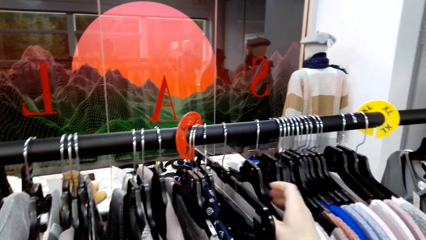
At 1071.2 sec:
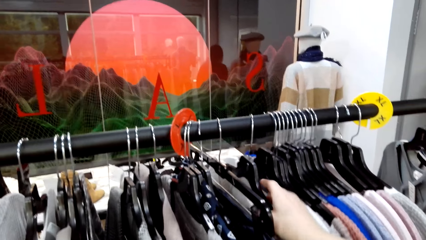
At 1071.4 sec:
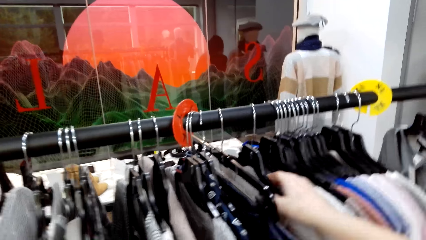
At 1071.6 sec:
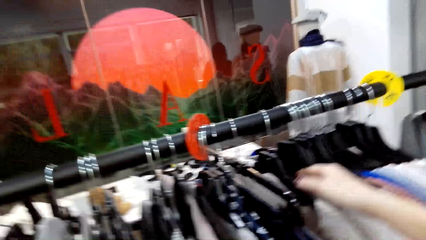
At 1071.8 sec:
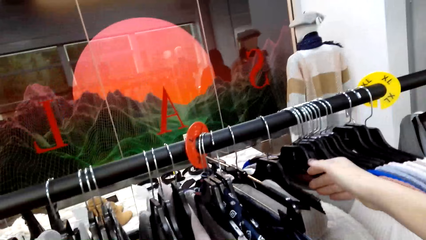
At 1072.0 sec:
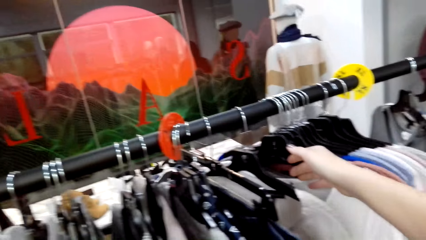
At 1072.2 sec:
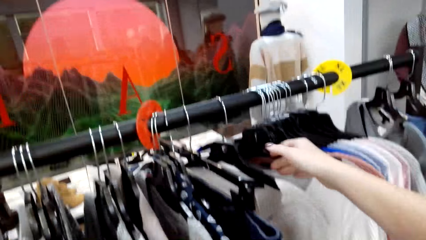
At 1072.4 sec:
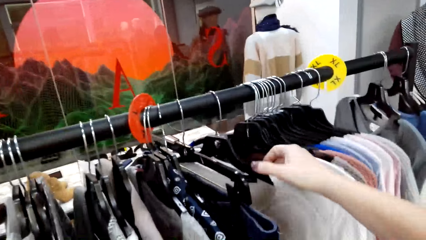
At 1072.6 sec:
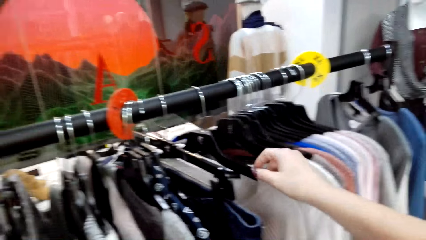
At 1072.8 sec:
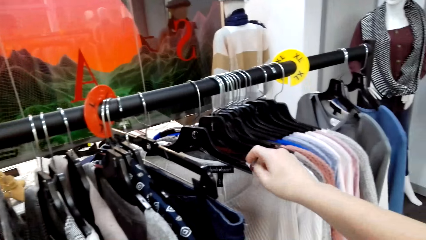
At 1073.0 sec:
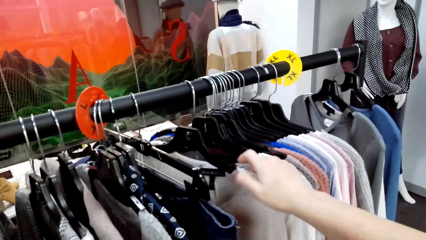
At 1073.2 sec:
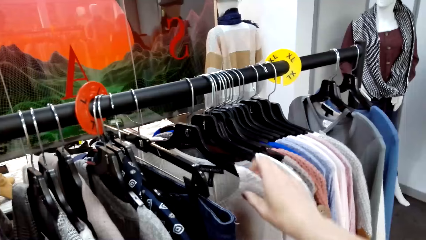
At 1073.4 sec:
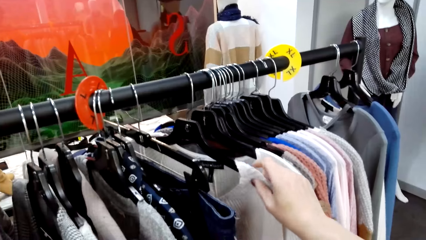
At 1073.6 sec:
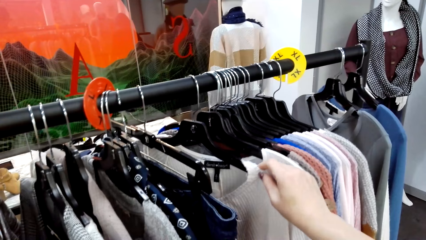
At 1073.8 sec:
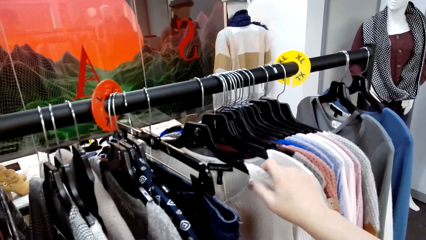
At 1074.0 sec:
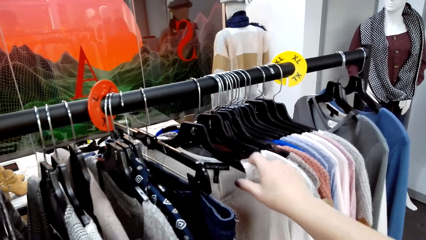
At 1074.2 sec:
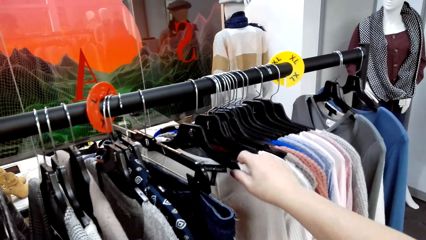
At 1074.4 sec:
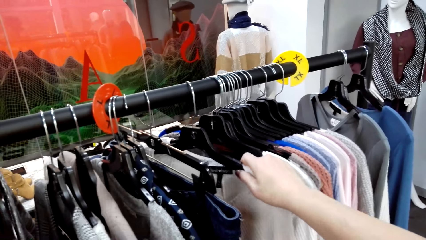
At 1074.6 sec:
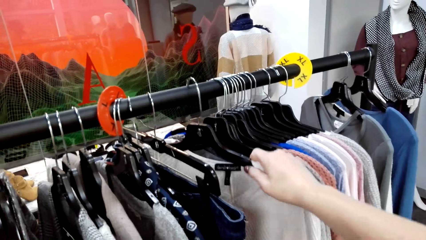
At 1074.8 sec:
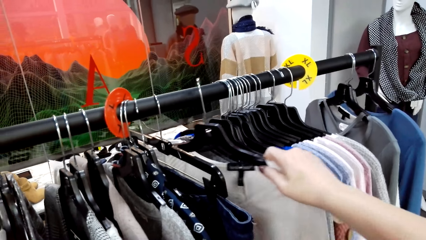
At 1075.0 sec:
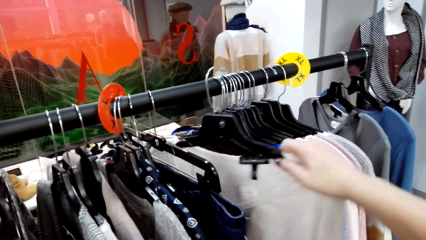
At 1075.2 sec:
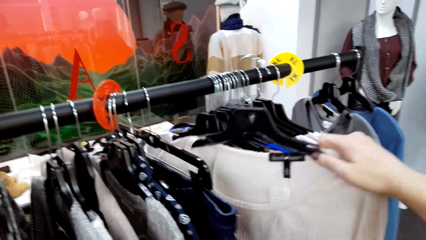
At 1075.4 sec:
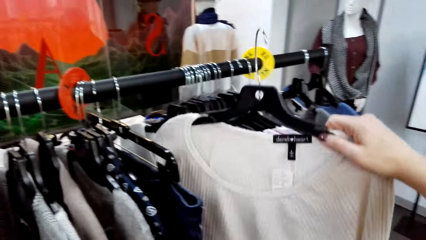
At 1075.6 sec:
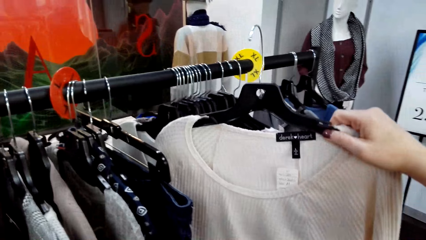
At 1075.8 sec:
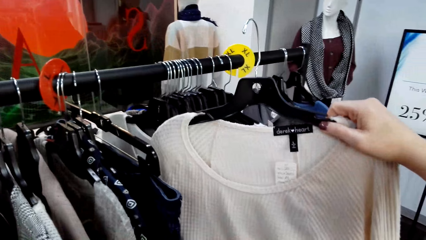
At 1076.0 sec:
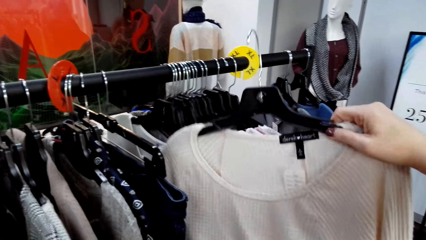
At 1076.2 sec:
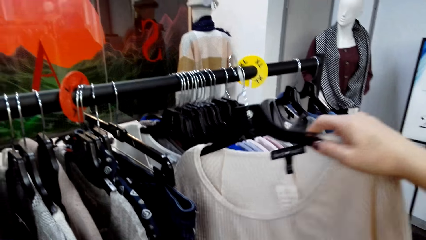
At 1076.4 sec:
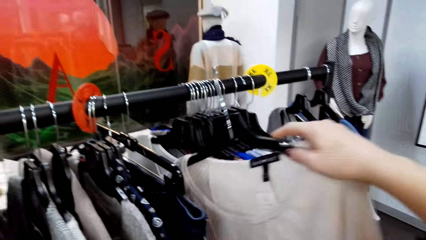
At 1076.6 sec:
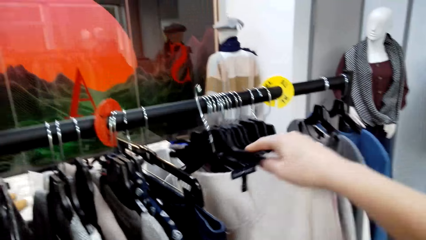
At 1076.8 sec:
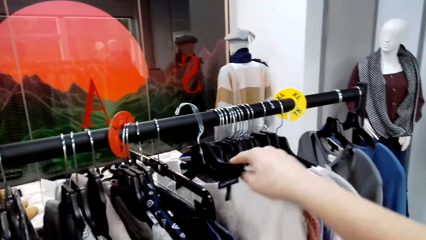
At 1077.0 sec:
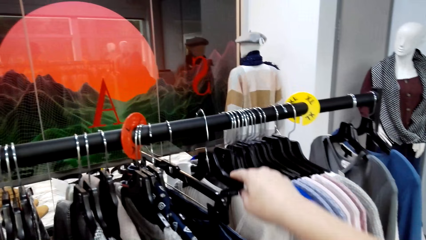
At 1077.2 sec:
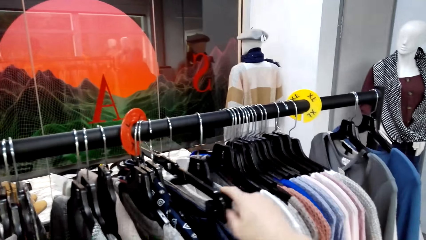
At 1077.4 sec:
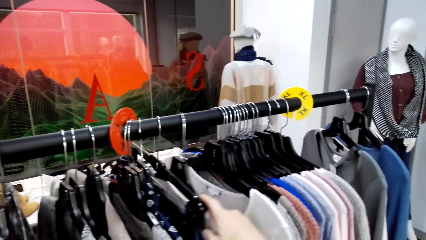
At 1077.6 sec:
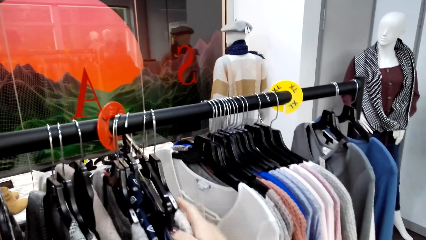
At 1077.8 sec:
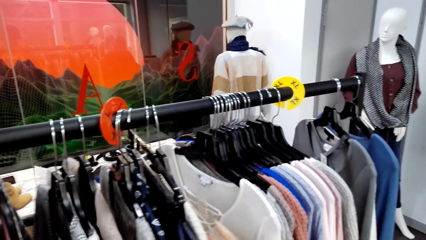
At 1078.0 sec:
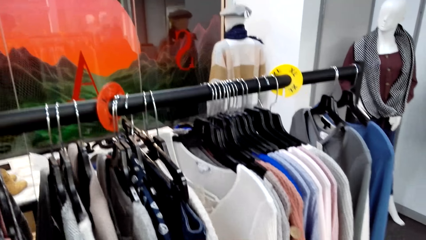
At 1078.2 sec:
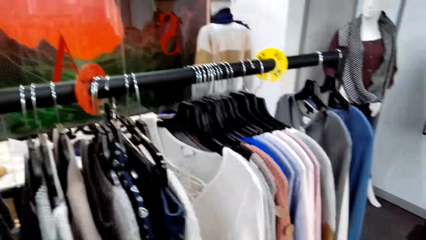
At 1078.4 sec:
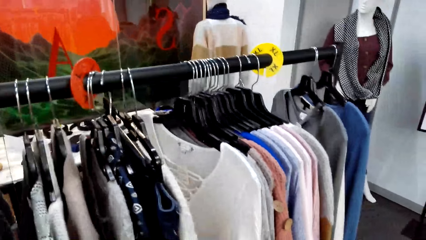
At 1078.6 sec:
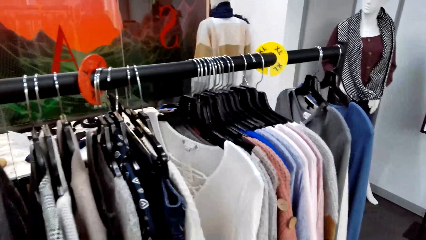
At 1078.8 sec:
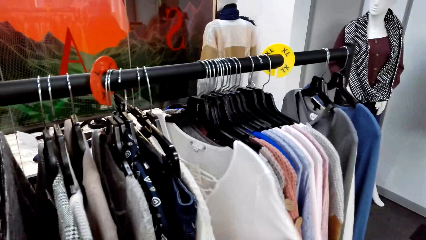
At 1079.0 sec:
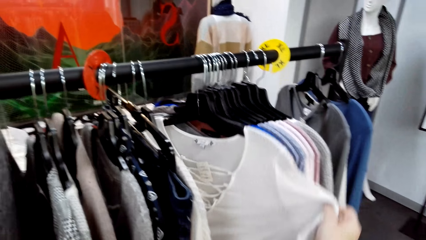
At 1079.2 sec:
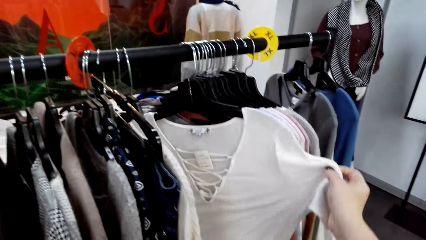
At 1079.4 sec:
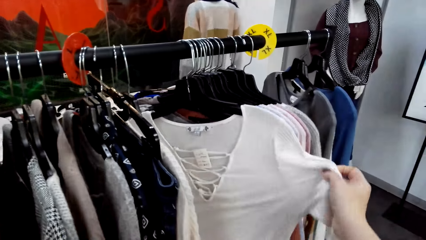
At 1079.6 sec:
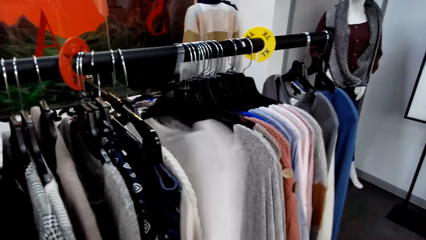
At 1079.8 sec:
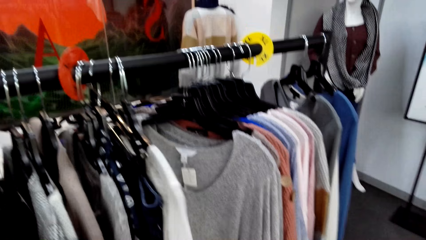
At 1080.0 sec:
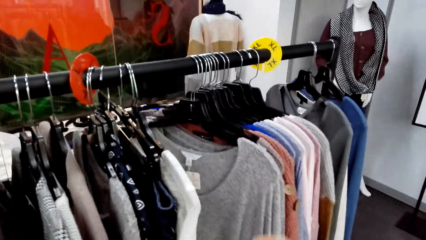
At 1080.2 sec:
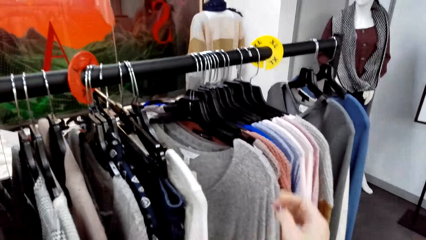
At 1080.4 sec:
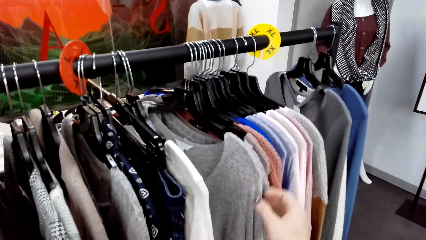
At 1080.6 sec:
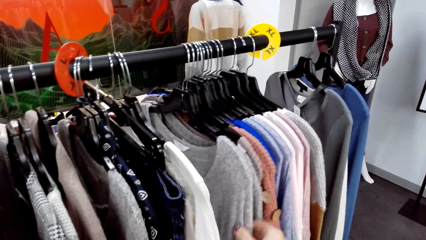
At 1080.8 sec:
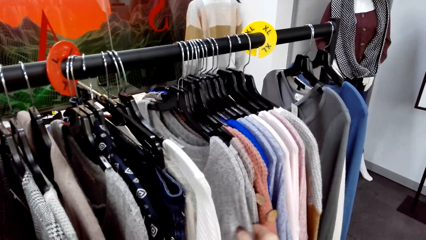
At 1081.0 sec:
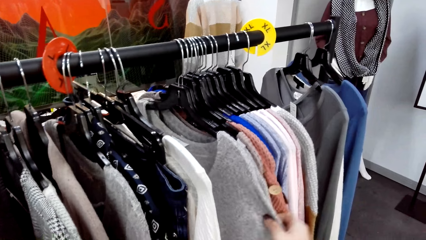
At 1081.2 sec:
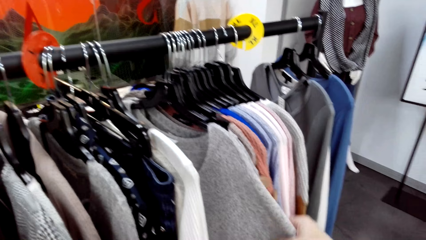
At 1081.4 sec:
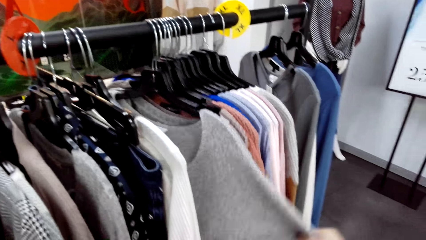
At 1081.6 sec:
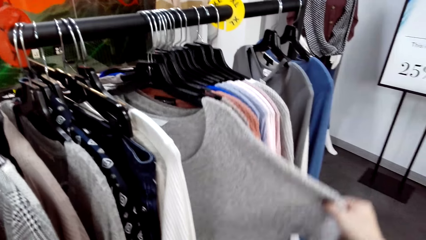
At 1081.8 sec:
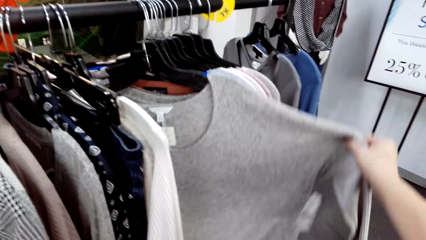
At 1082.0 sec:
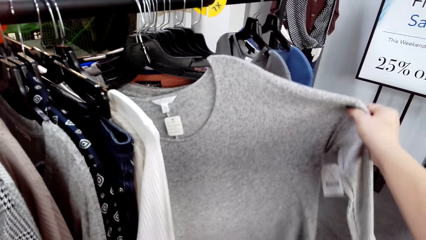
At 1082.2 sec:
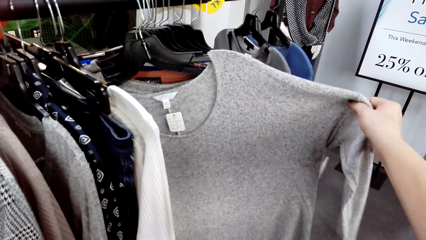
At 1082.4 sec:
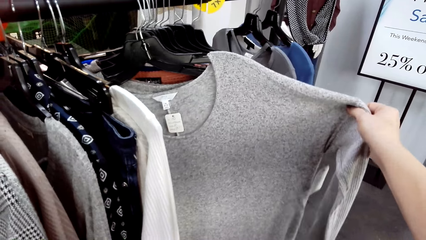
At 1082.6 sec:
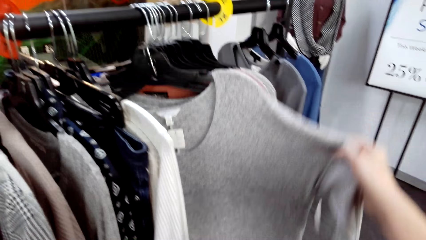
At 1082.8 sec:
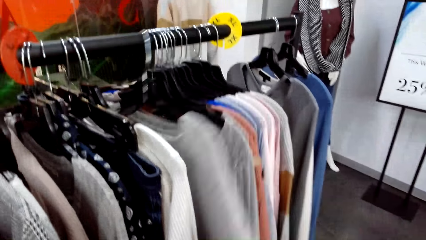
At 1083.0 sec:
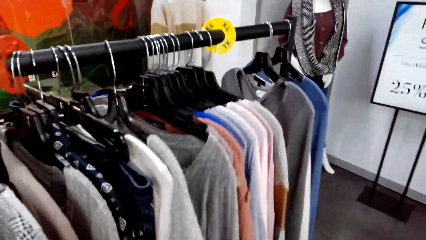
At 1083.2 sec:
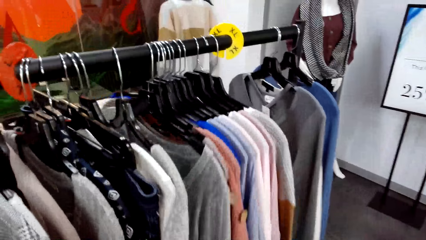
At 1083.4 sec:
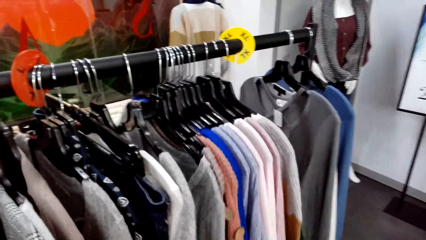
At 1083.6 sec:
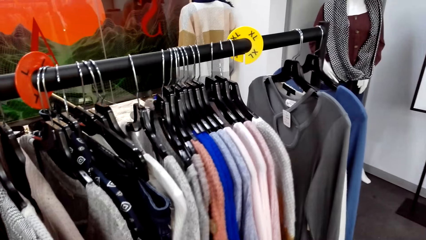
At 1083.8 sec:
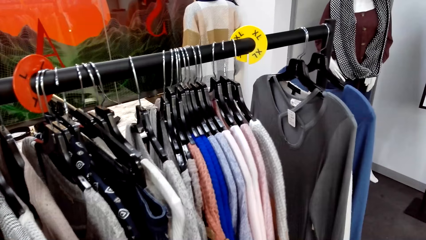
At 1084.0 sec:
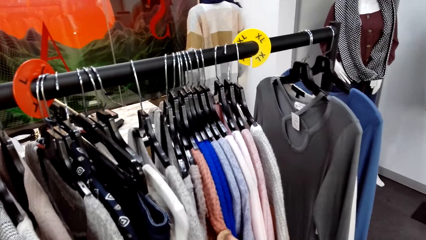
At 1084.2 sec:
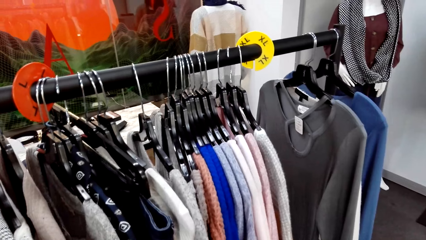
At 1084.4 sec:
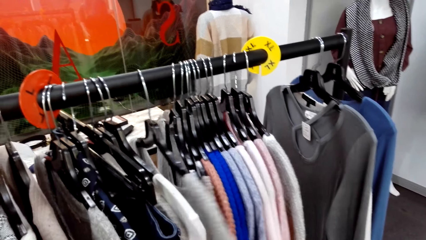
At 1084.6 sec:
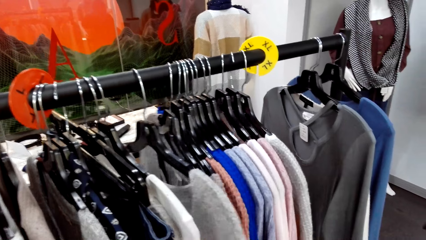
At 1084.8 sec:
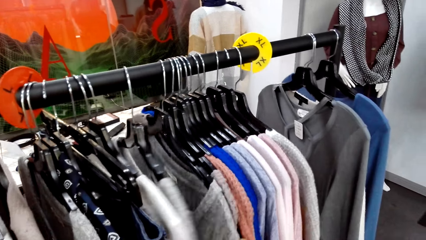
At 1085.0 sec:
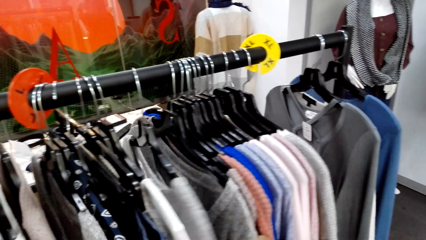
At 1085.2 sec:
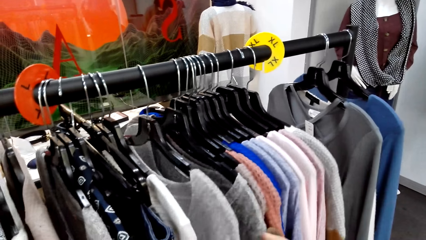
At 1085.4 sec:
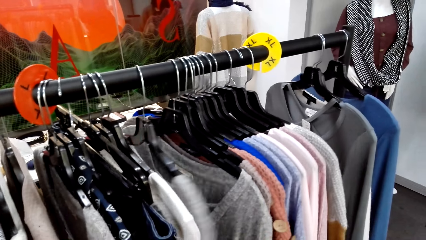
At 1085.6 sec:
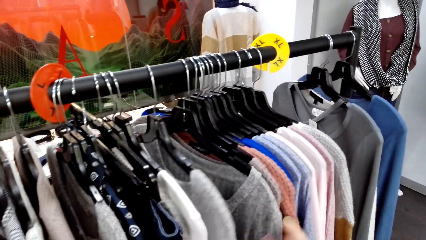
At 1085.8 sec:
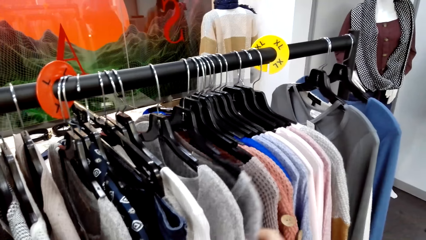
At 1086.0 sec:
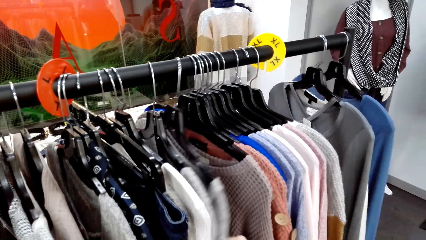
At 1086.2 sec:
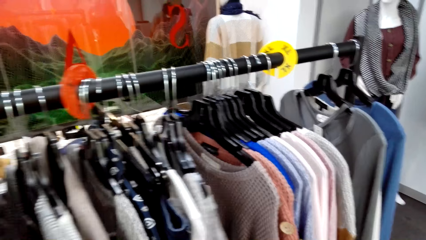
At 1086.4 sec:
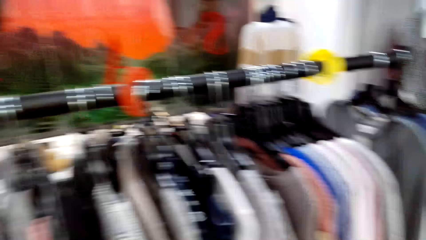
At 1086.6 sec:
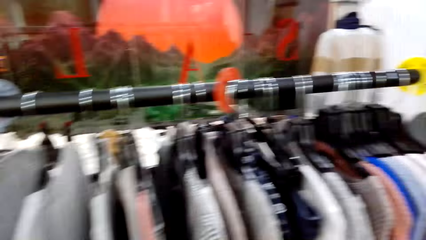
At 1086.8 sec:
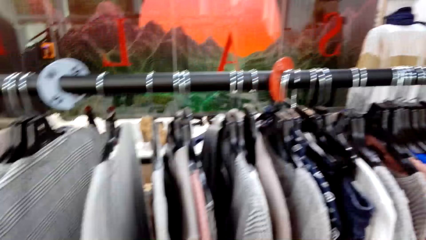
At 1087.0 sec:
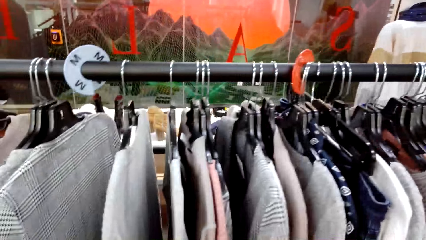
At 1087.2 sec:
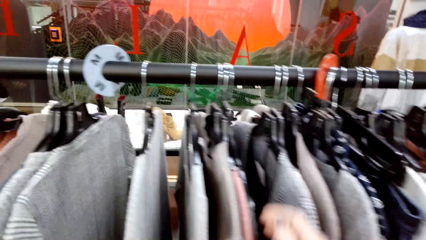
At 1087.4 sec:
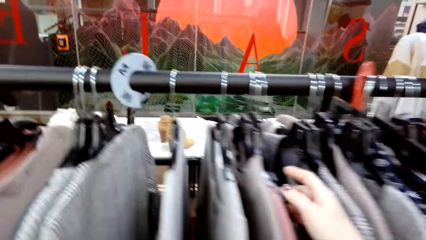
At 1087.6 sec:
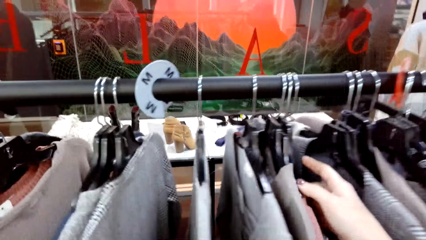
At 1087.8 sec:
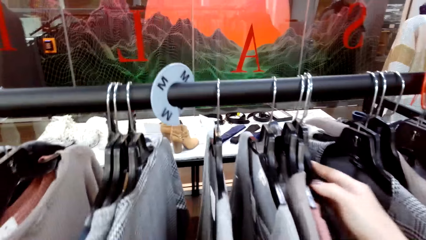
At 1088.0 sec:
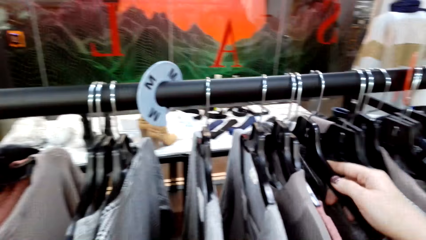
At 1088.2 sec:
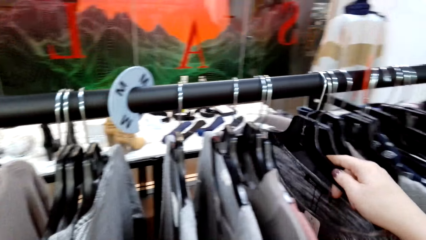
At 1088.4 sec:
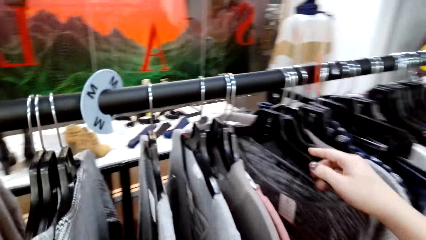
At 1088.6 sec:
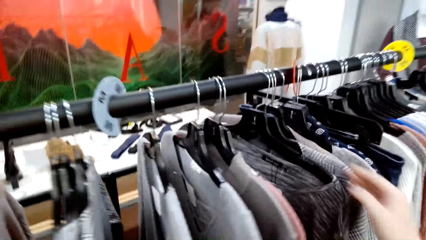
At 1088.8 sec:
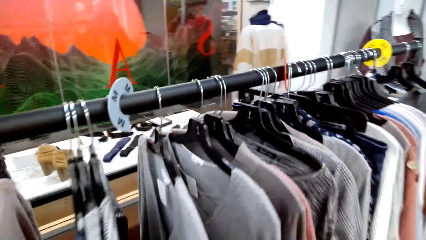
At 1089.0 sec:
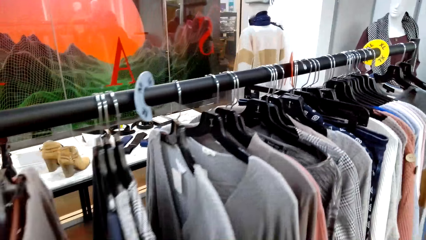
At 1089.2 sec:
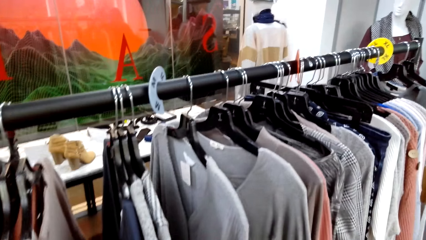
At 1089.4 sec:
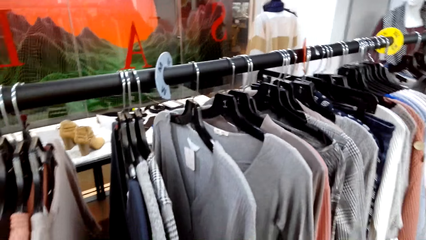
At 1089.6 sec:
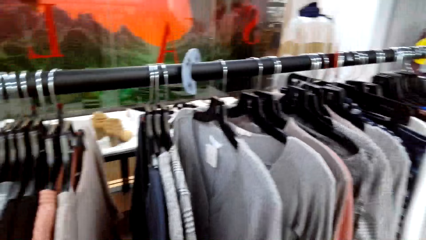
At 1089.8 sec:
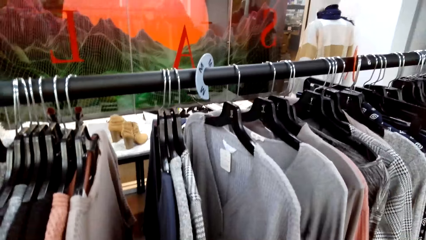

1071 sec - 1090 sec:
The camera wearer unhangs a cloth from the rail. They hang the cloth on the rail. They look at the cloth. They release the cloth. They look at the cloth. They release the cloth. They move the cloth. They move forward, touch the cloth and move around.
